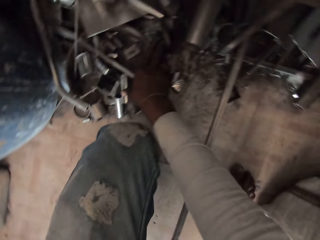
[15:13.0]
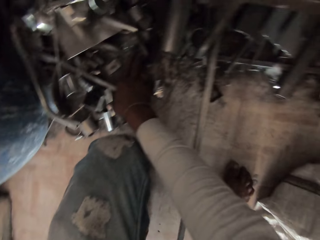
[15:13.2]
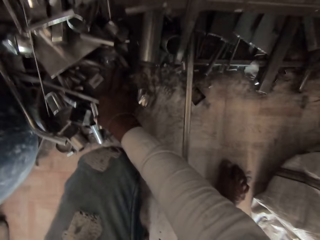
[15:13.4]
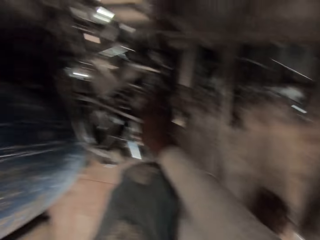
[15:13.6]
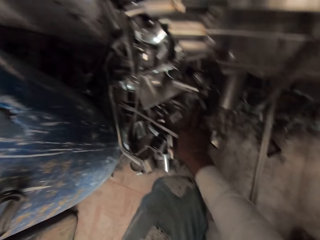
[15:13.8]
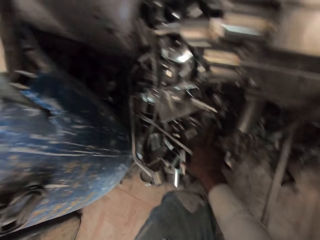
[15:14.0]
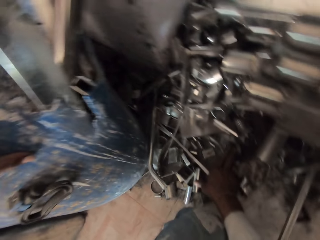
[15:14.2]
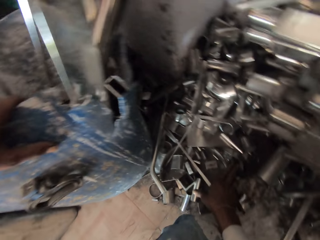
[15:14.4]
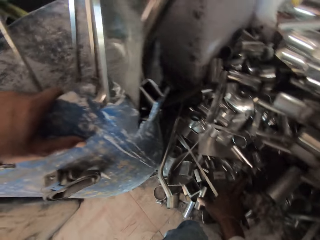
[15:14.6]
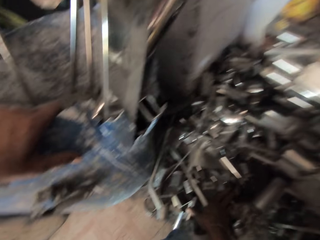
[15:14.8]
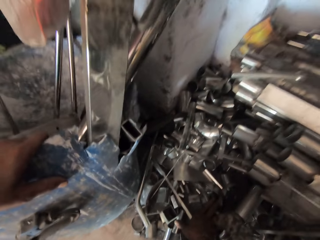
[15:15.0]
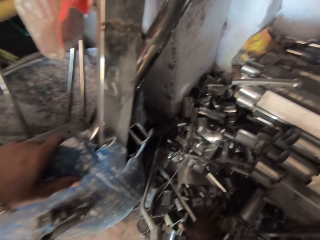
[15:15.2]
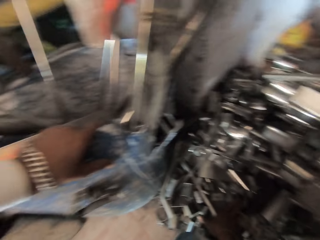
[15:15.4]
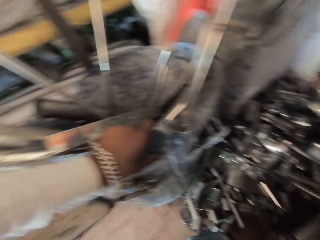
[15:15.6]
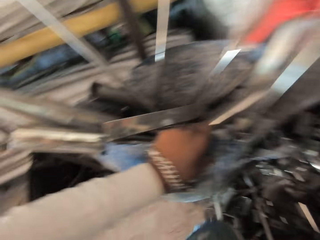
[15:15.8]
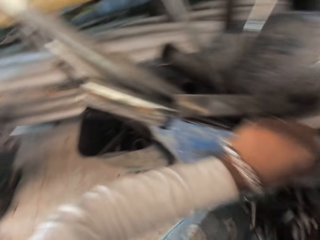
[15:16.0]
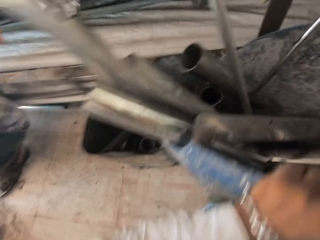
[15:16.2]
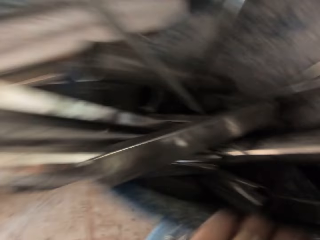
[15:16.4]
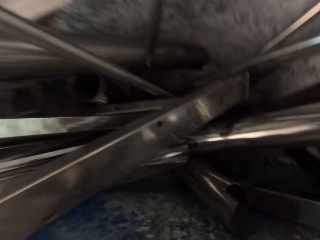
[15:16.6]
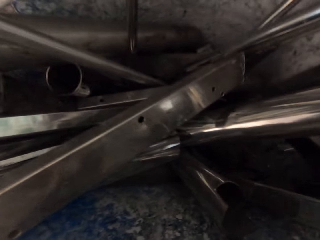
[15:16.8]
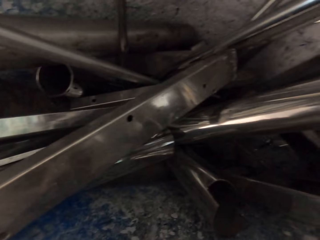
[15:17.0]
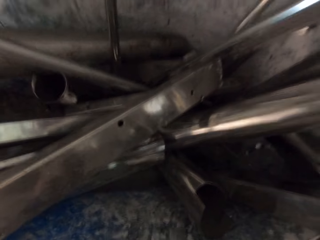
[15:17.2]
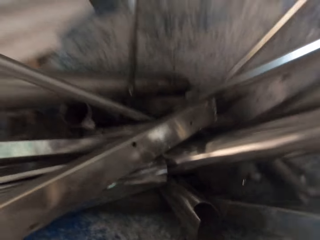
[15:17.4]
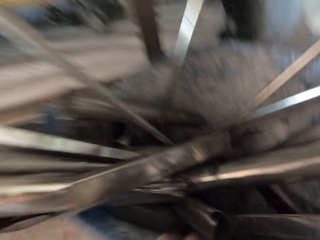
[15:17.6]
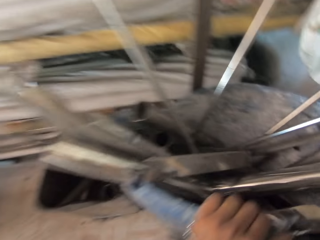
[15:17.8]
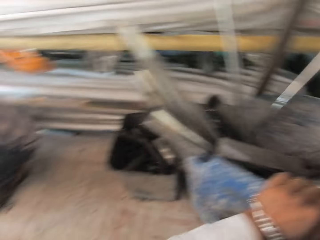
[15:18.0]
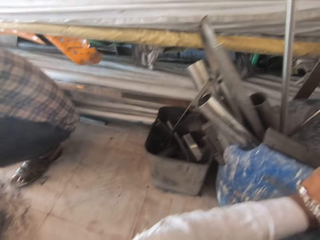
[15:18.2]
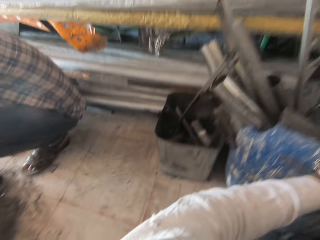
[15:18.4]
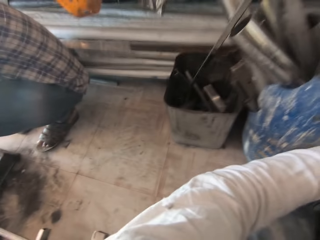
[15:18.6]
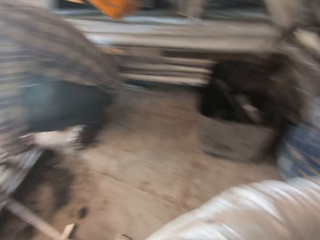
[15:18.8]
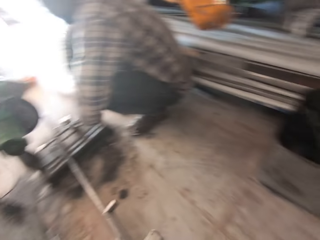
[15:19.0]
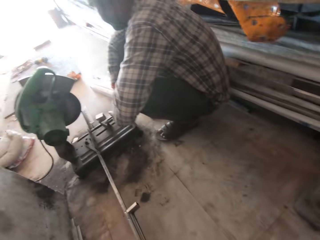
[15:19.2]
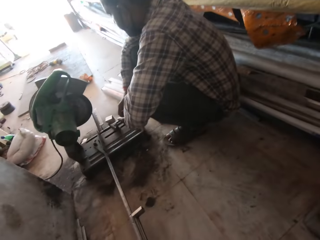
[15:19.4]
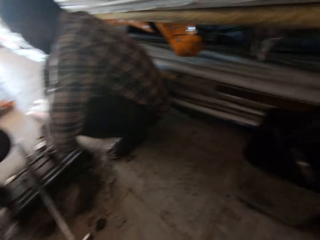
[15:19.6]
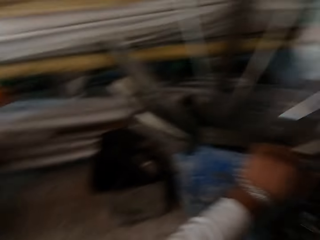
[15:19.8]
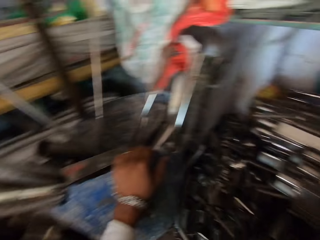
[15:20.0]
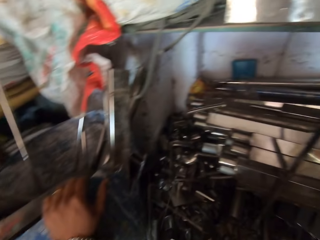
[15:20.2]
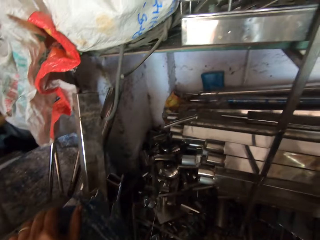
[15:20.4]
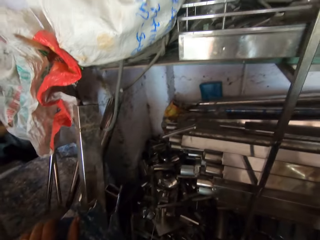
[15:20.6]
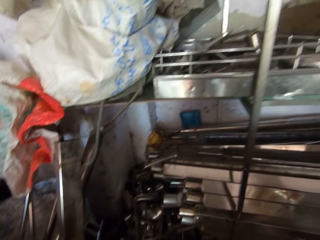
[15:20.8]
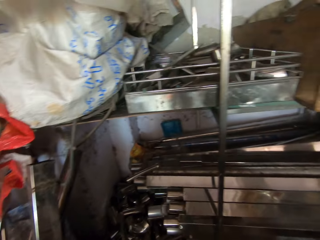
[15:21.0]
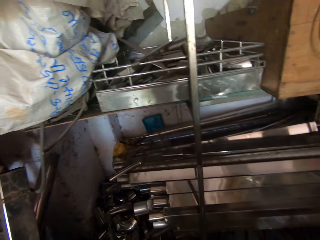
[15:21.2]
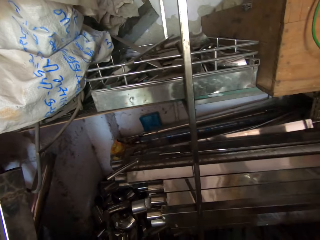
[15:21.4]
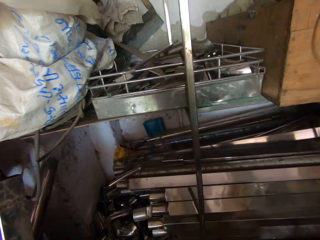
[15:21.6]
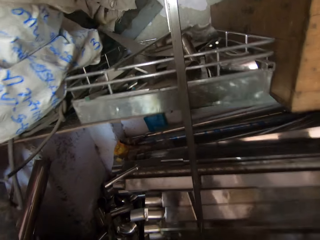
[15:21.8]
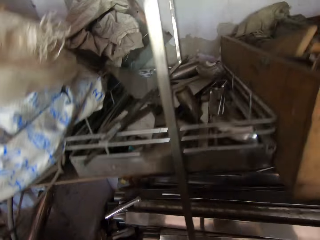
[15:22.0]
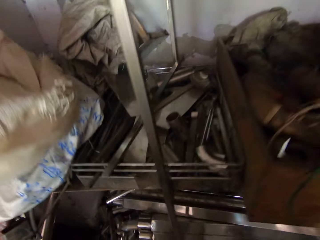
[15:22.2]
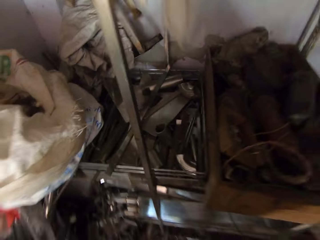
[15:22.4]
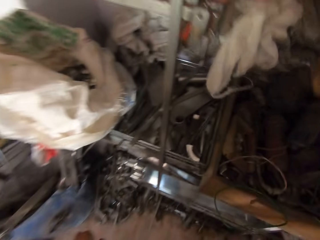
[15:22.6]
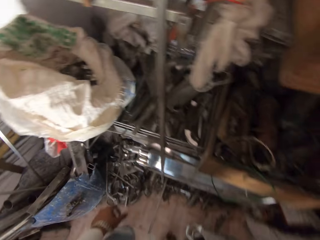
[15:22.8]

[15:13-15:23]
The camera wearer looks in the drum. They look around.

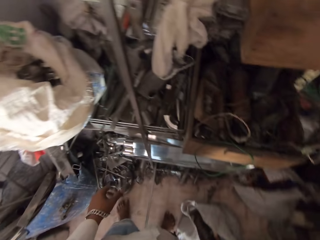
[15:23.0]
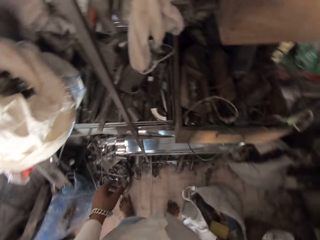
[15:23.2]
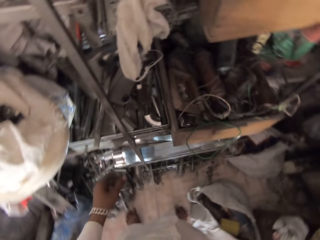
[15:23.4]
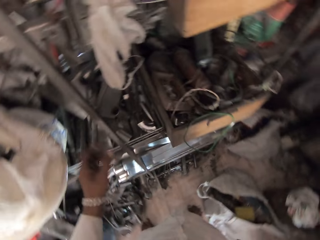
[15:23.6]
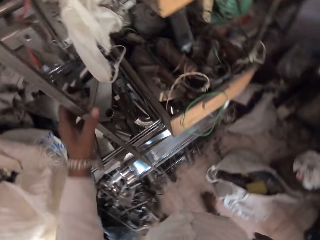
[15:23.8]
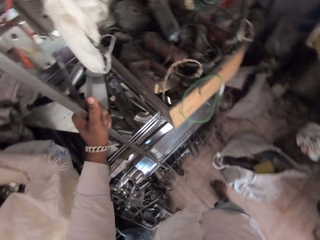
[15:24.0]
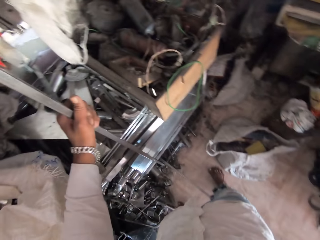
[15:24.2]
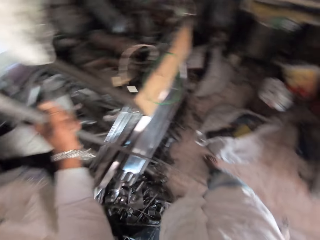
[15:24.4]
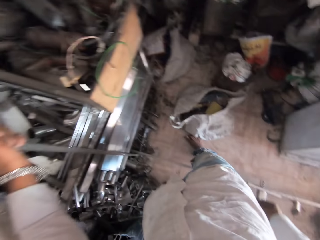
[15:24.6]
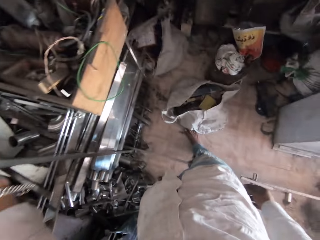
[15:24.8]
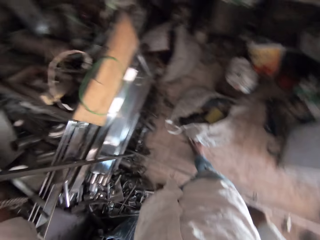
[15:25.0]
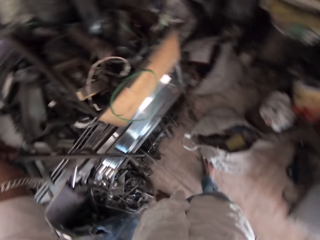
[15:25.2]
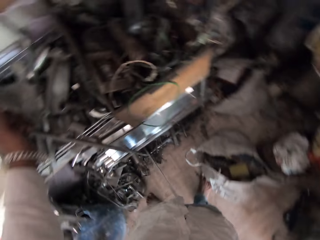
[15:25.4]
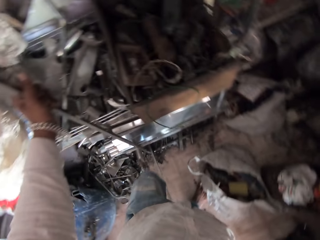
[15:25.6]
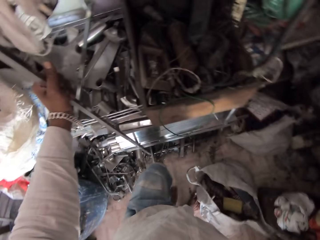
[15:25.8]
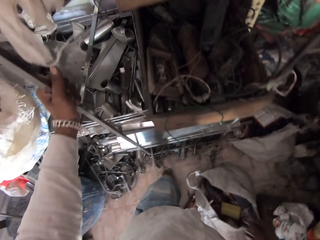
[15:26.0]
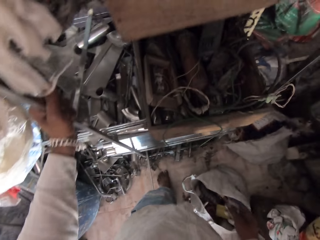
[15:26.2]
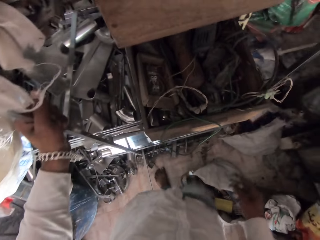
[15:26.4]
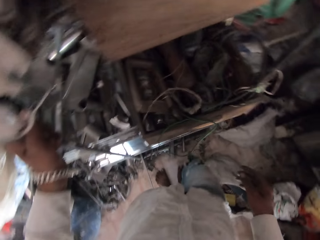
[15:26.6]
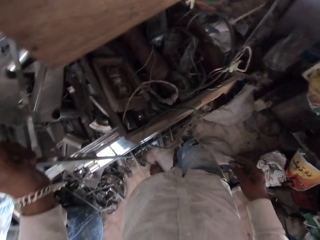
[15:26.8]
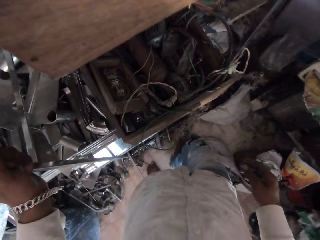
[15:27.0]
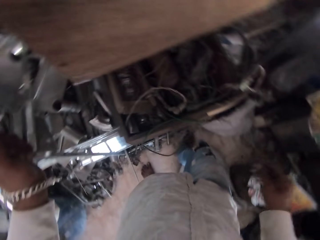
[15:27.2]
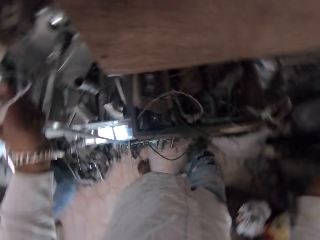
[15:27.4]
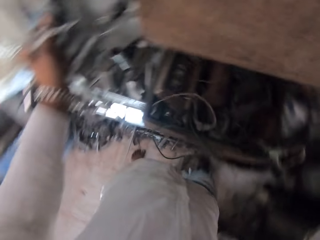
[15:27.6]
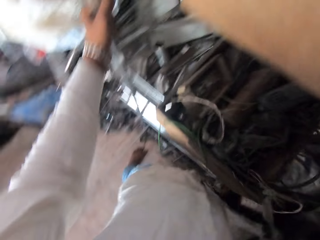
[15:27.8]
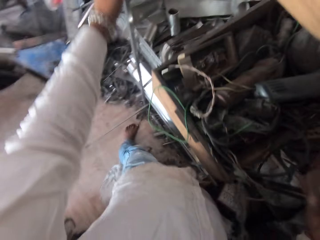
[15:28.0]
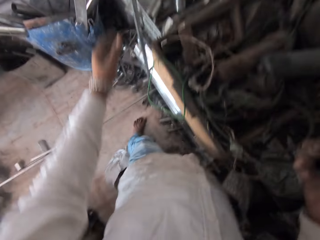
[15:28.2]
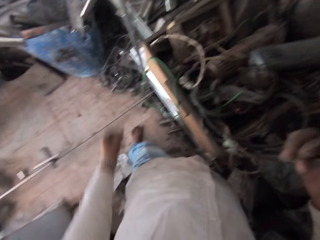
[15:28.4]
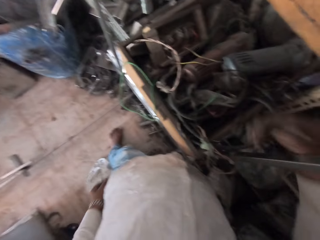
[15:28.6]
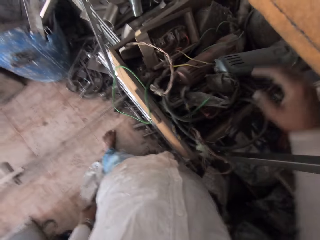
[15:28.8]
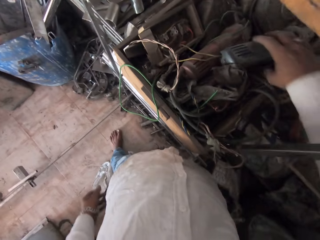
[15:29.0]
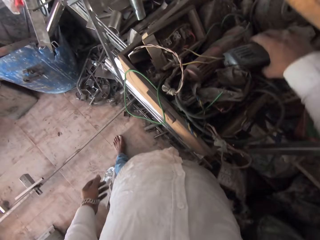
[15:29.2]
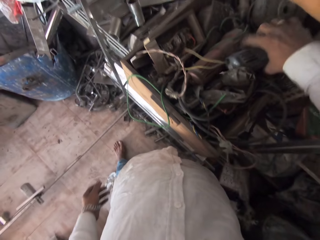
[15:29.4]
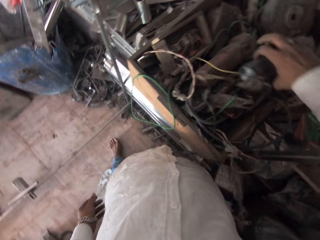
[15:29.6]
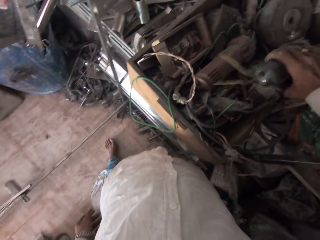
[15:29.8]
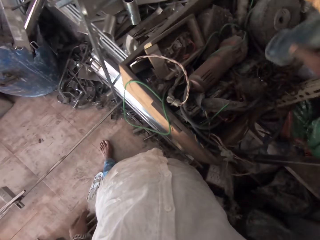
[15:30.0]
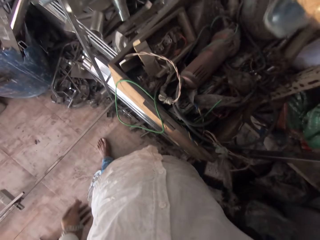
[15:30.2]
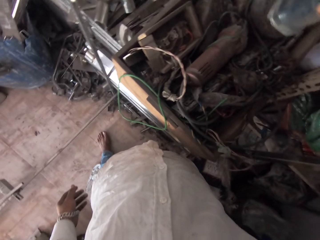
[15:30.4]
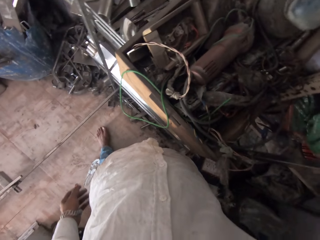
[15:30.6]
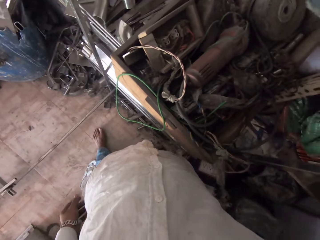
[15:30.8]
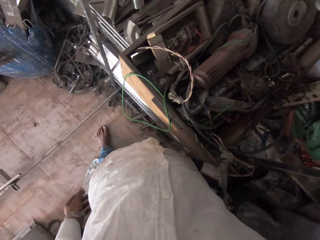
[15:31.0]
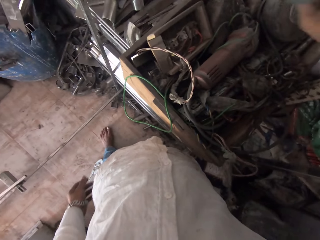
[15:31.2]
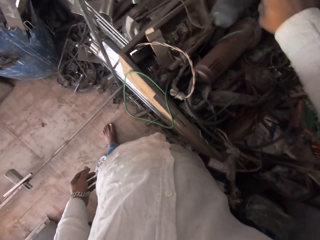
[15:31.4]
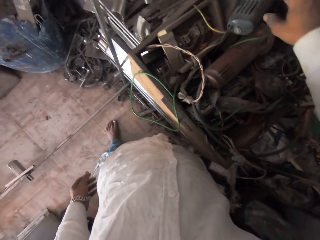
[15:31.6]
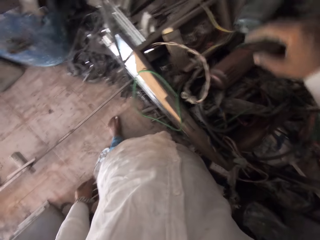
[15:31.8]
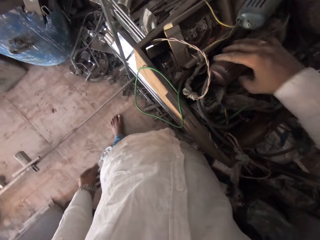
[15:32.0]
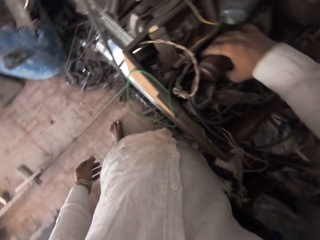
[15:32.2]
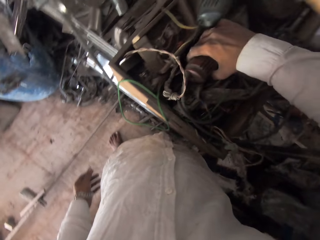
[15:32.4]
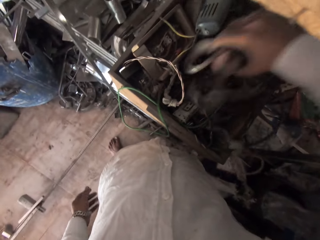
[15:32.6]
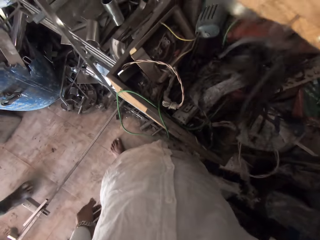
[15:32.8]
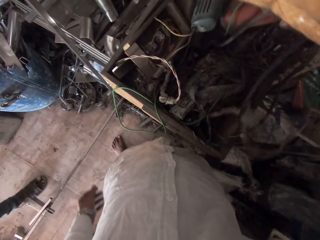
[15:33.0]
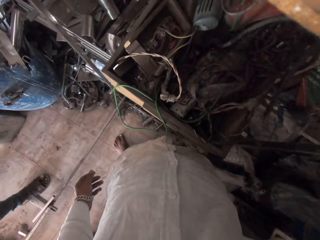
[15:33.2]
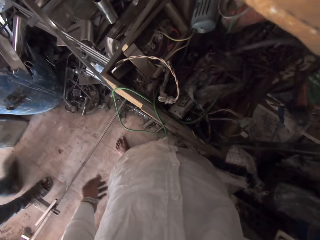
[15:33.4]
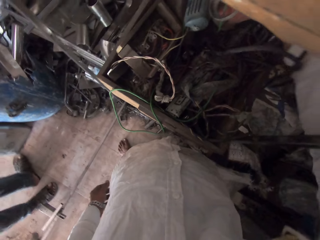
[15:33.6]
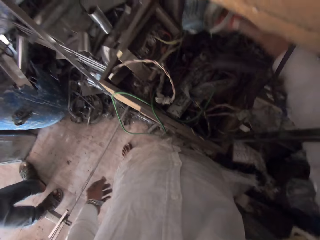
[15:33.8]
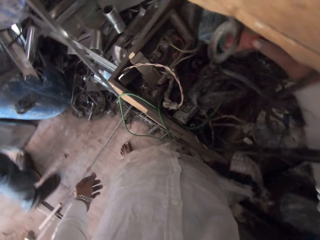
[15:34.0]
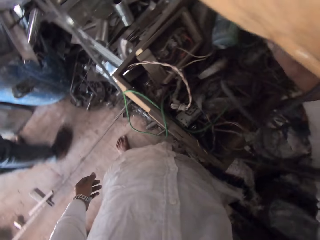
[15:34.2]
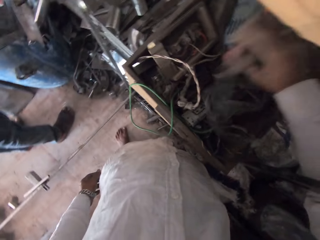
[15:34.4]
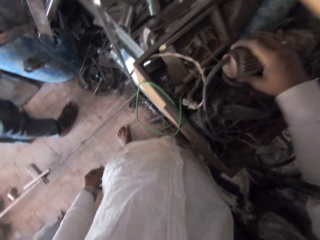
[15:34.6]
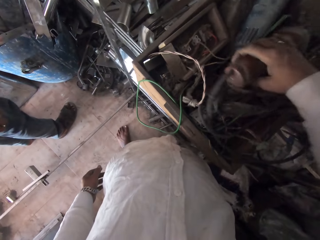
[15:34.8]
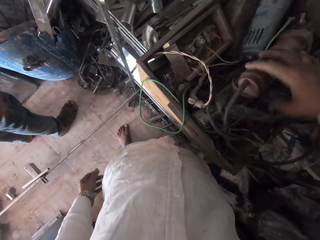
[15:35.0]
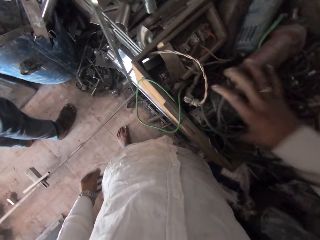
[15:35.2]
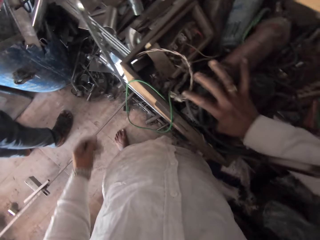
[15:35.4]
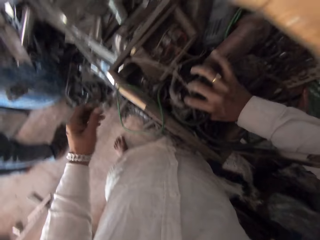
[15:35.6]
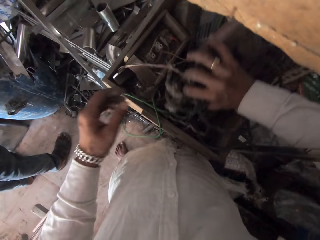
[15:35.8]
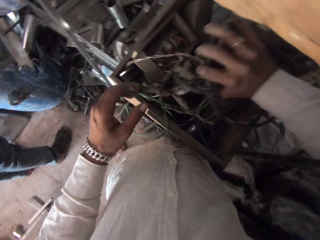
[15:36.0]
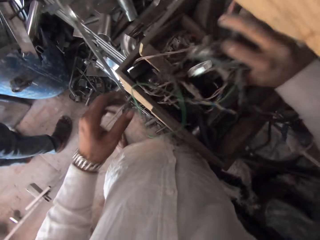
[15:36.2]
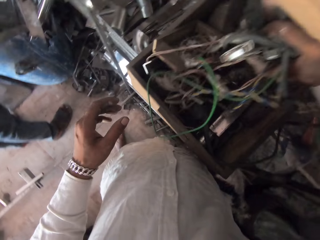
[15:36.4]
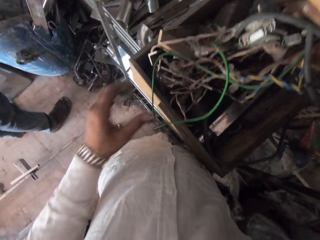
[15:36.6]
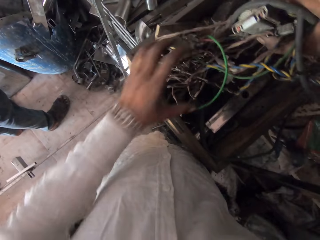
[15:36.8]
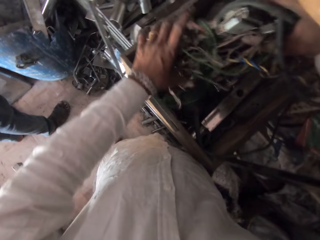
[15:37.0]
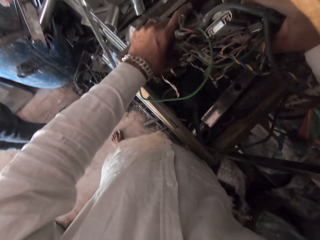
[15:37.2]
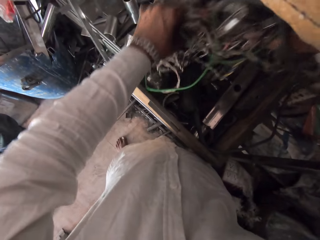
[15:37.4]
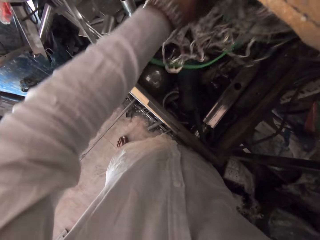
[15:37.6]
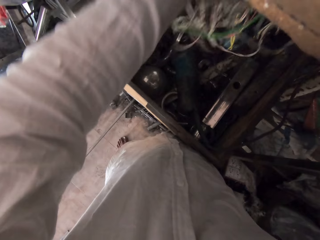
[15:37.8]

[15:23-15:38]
The camera wearer gets up. He holds a rack with his left hand. He looks around. He moves forward. He lifts the angle grinder from a box with his right hand. He searches in between the tools. He drops the angle grinder with his right hand in the box. He lifts the angle grinder from the box with his right hand. A man walks towards the rack, to the side of the camera wearer. The camera wearer drops the angle grinder with his right hand in the box. He searches through the box with both hands.
